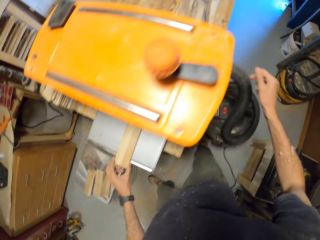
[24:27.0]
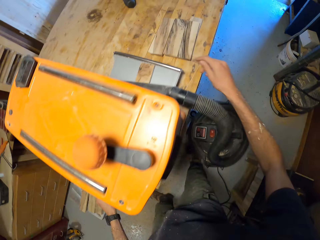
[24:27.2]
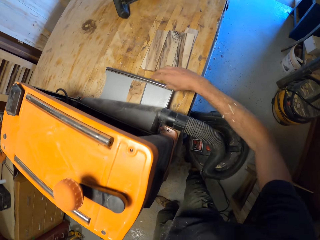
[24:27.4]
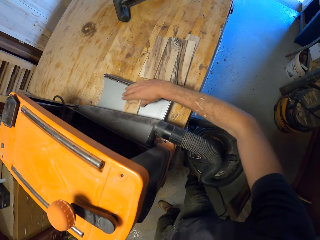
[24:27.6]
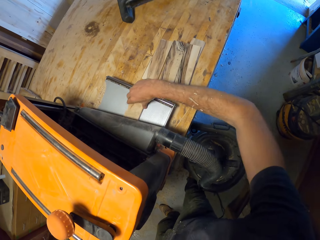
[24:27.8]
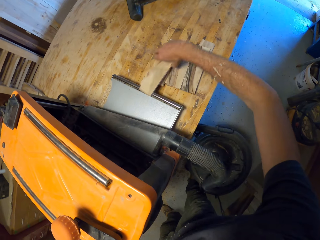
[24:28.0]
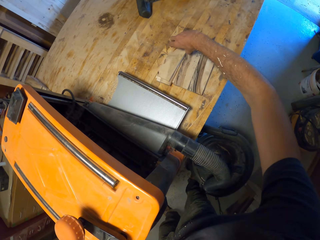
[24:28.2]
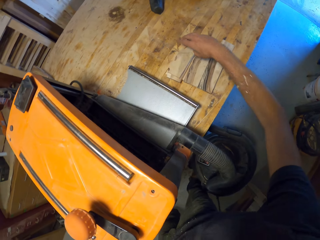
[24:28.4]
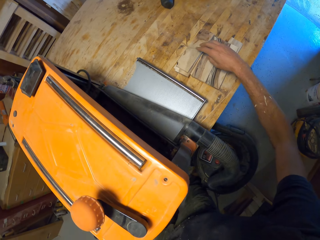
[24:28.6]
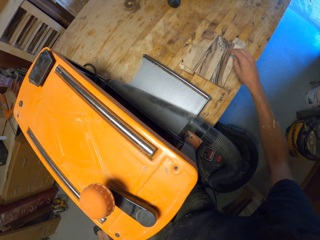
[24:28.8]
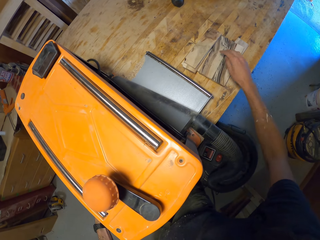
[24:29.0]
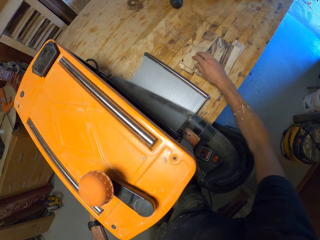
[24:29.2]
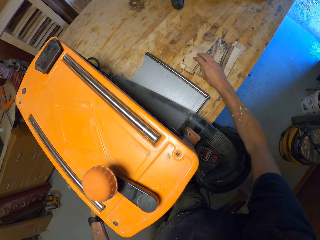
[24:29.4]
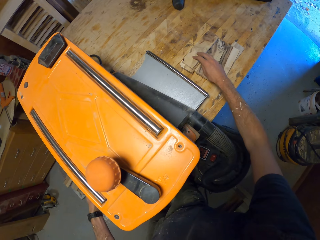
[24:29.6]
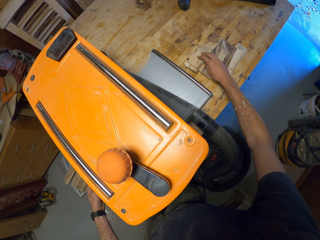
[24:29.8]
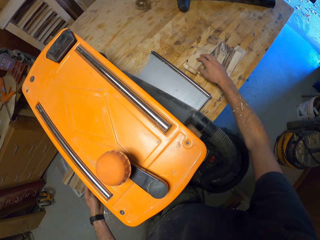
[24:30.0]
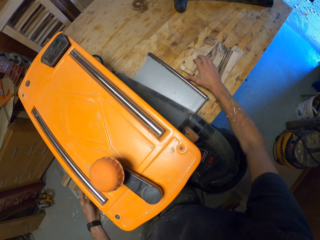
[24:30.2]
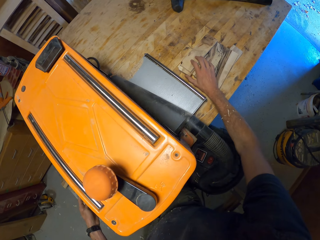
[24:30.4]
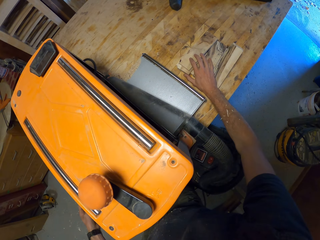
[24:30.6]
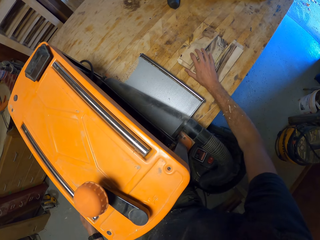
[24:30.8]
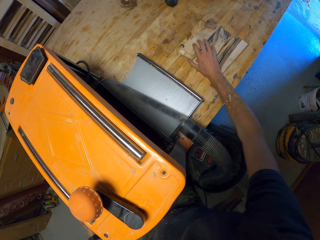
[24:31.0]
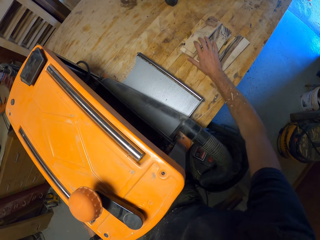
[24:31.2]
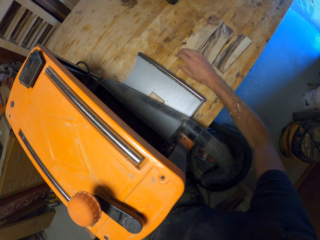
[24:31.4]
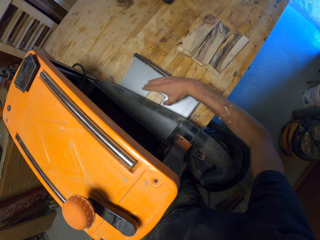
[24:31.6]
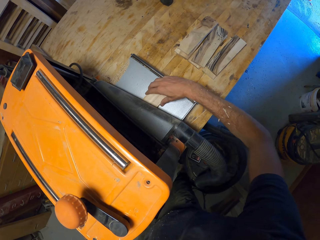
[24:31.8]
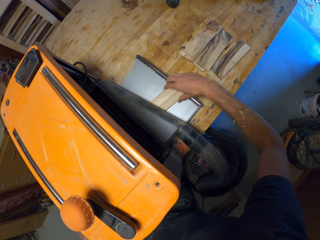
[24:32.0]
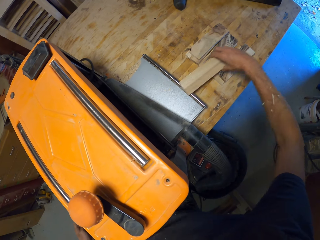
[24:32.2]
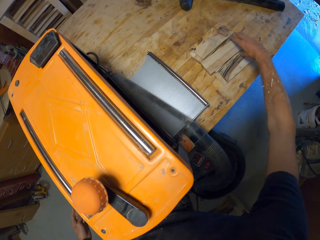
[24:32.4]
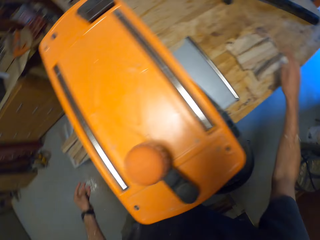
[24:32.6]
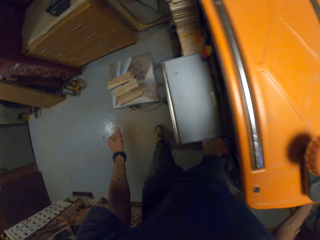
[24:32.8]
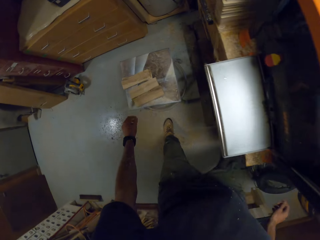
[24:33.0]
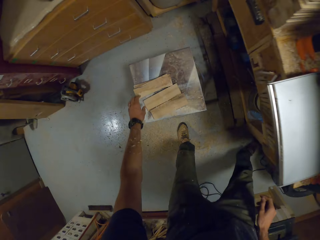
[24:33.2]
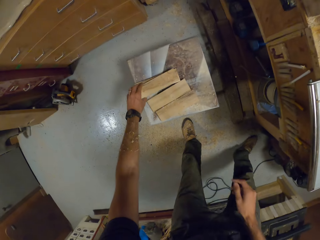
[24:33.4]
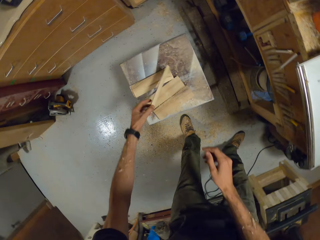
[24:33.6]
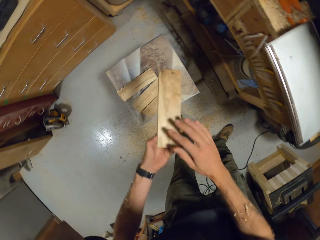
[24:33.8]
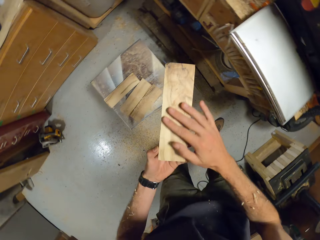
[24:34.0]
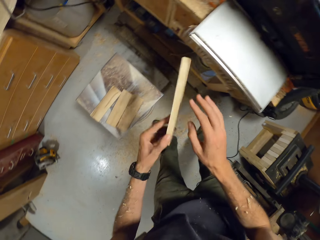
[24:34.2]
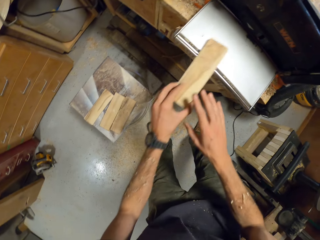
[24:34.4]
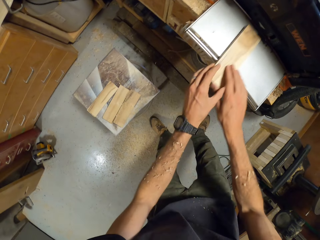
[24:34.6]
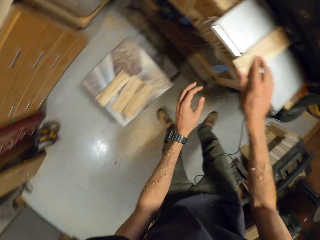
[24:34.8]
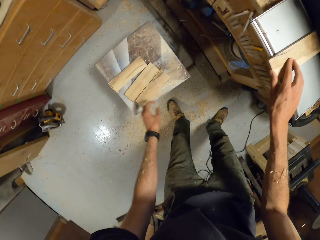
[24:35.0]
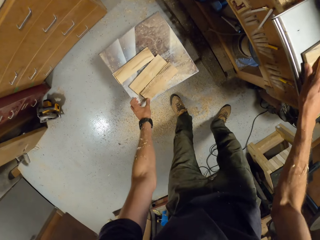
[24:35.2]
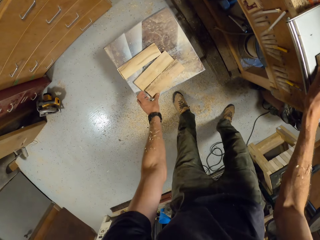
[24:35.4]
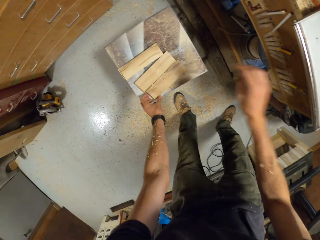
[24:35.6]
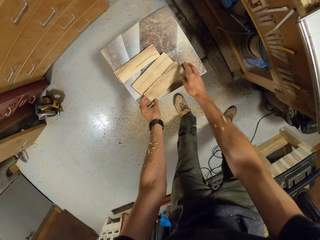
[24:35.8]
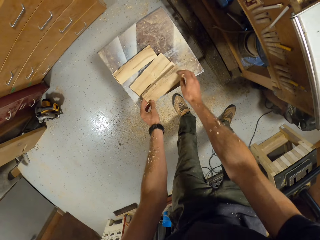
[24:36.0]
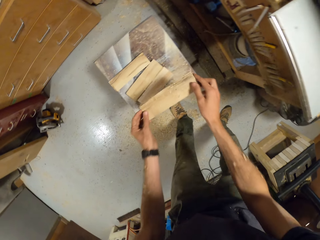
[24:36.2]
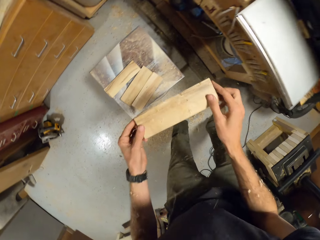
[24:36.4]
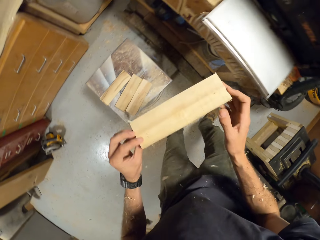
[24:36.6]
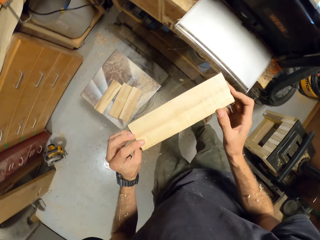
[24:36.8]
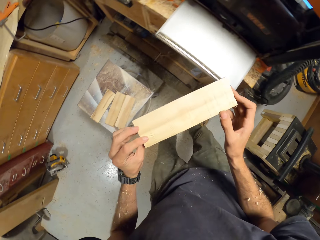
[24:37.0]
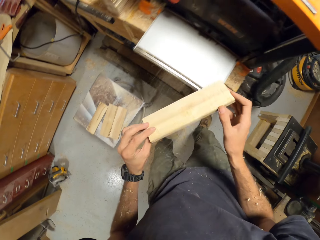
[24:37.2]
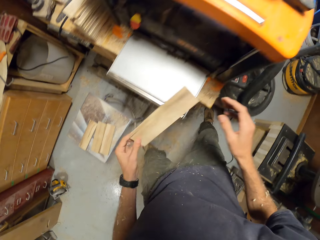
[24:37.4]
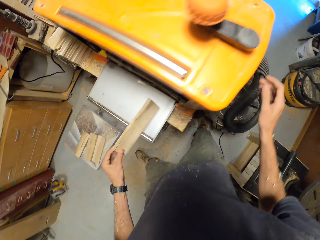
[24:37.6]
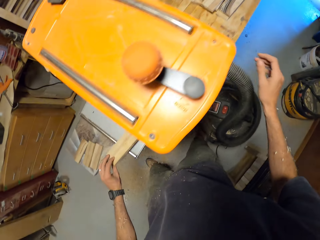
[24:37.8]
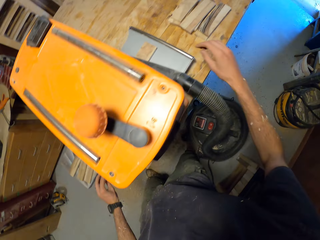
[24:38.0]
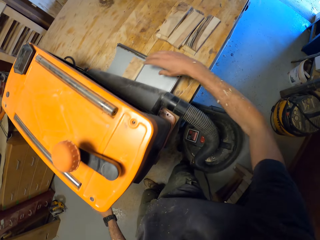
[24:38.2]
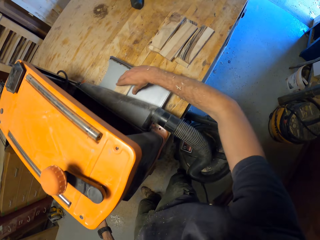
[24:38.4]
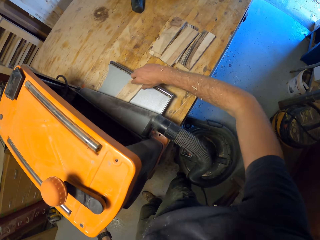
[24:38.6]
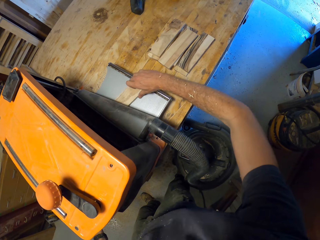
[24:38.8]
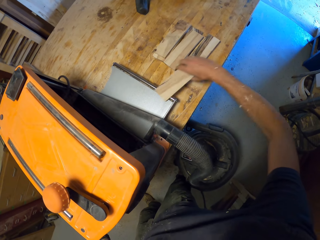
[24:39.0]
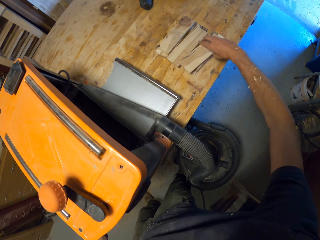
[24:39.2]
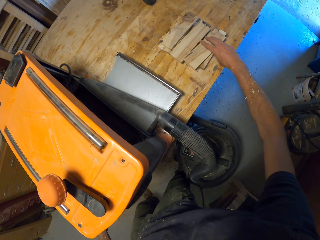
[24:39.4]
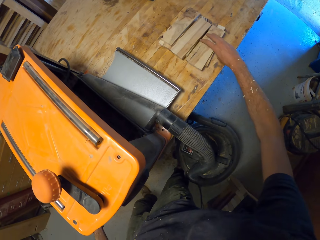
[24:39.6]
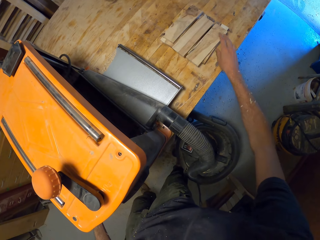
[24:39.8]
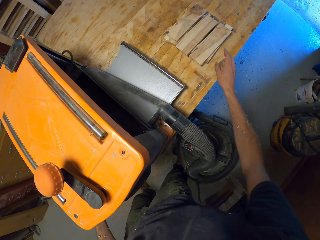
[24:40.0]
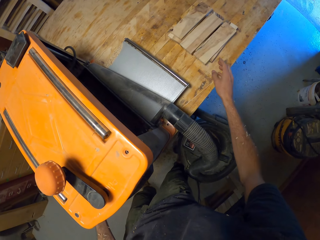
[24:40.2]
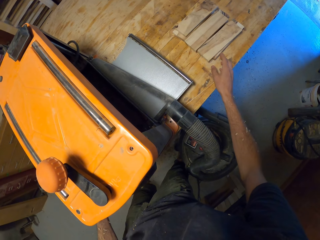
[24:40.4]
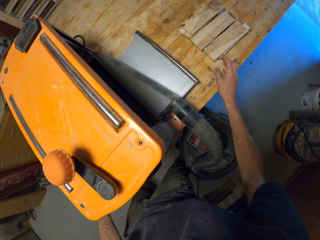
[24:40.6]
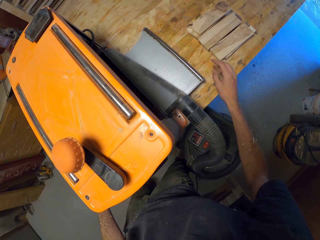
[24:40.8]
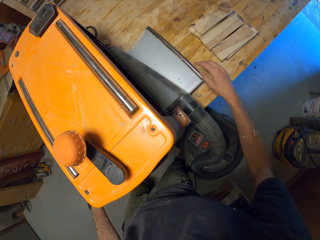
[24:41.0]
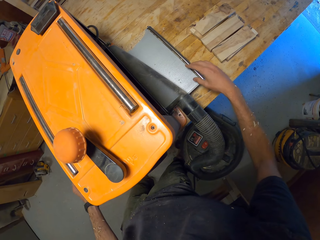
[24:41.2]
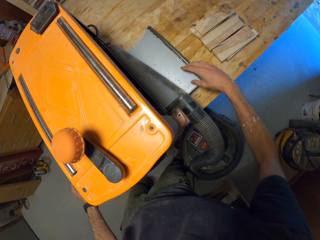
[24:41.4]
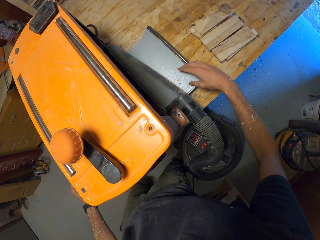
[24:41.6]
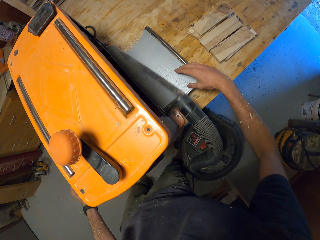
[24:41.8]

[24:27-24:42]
The camera wearer removes the plank from the electric planer's feed-out bed to the table with his right hand. He positions the wood aside, moves the wood and clutches the wood. He removes the plank from the electric planer's feed-out bed to the table with his right hand. He lays the wood aside. He picks another plank from the stool with his hands. He touches the wood on the other side. He pushes the wood through the thickness planer. He places the plank in his hands in the electric planer's feed bed. He picks another plank from the stool with his hands. He turns the wood. He places the plank in his hands in the electric planer's feed bed. He removes the plank from the electric planer's feed-out bed to the table with his right hand. He grips the wood and places the wood aside.

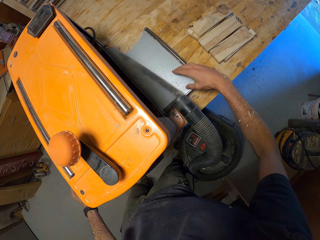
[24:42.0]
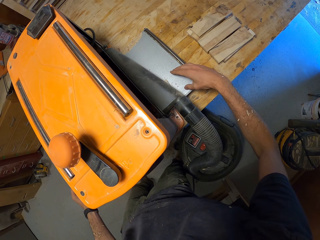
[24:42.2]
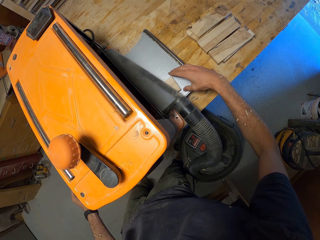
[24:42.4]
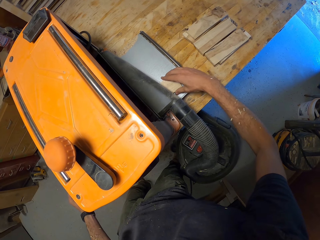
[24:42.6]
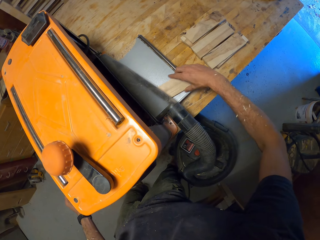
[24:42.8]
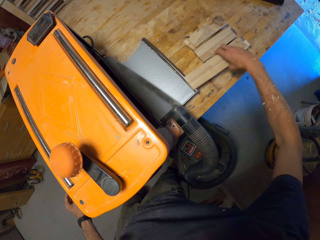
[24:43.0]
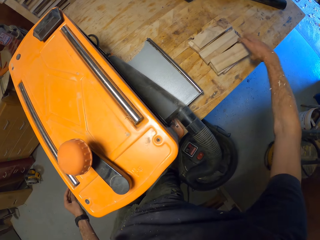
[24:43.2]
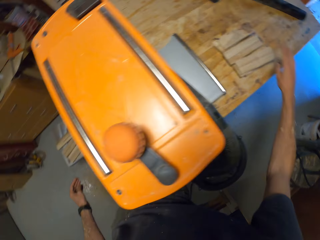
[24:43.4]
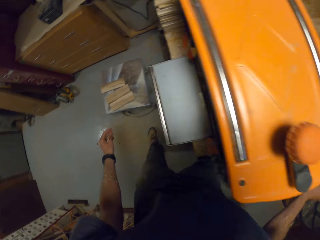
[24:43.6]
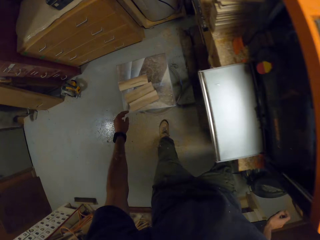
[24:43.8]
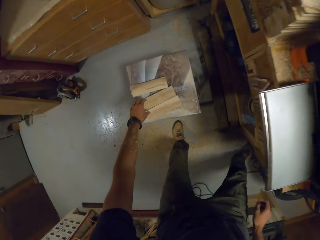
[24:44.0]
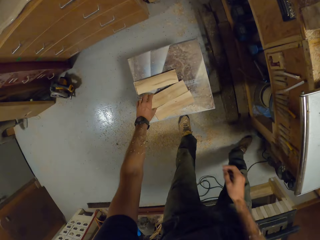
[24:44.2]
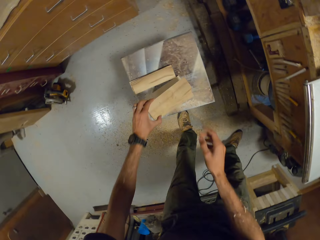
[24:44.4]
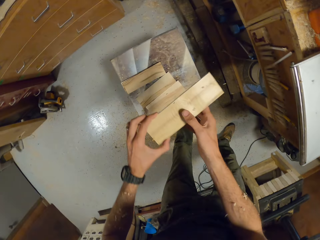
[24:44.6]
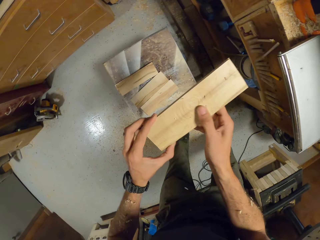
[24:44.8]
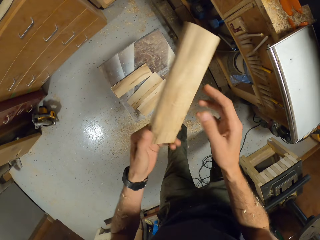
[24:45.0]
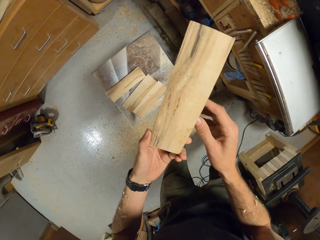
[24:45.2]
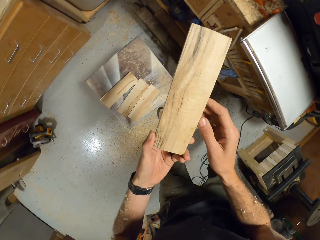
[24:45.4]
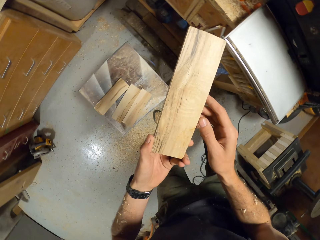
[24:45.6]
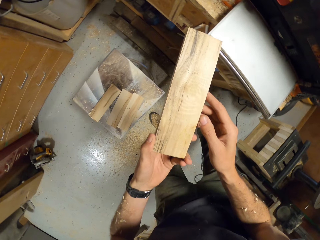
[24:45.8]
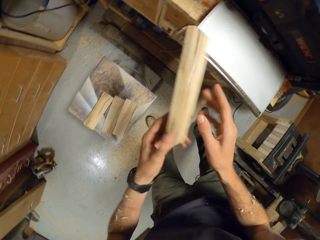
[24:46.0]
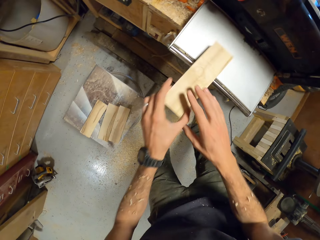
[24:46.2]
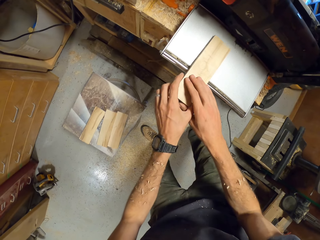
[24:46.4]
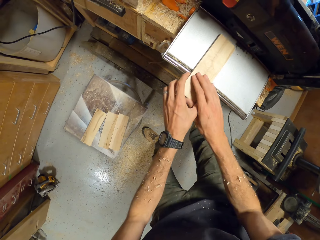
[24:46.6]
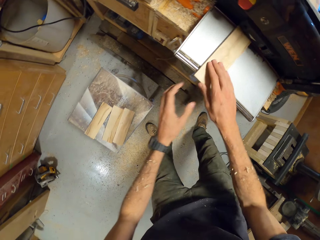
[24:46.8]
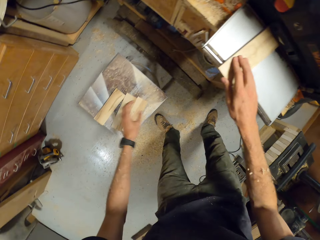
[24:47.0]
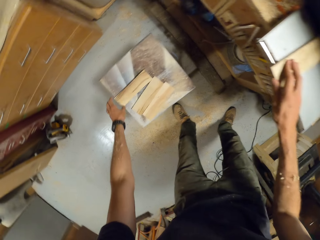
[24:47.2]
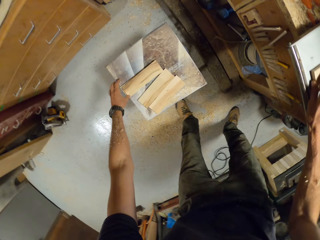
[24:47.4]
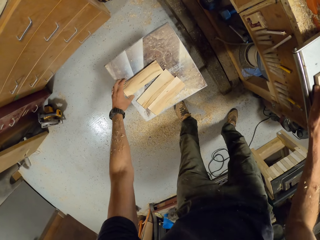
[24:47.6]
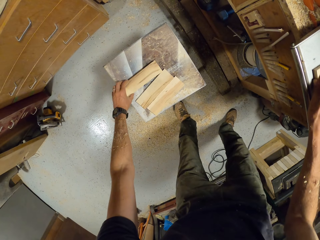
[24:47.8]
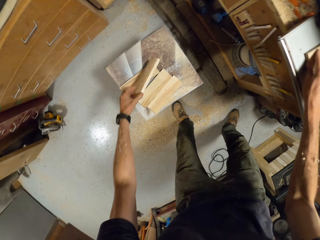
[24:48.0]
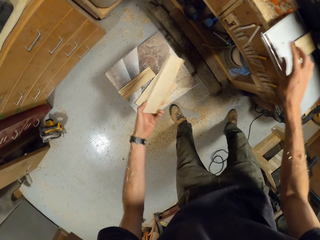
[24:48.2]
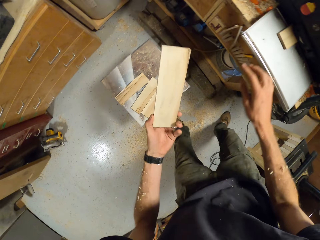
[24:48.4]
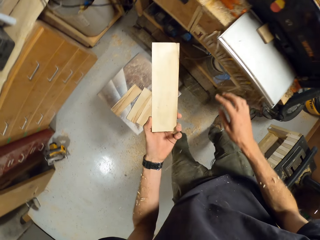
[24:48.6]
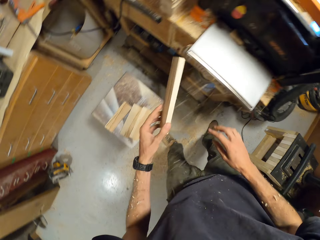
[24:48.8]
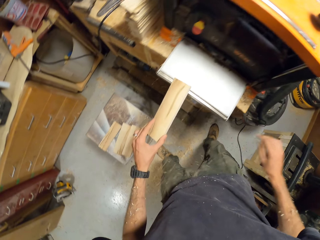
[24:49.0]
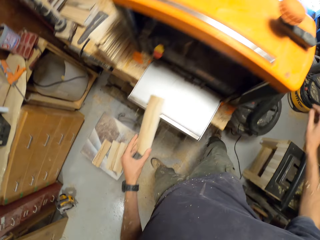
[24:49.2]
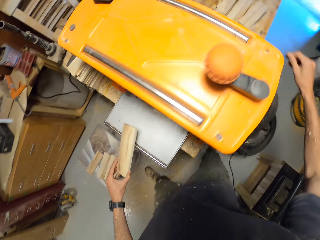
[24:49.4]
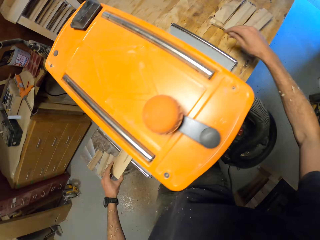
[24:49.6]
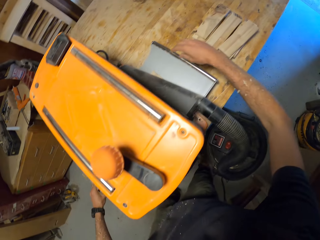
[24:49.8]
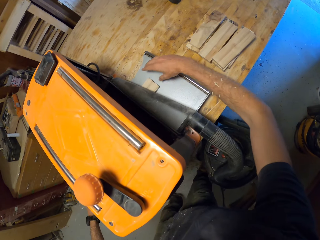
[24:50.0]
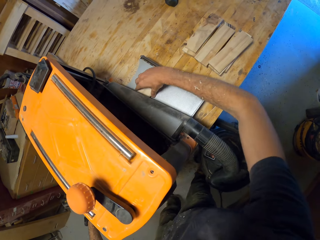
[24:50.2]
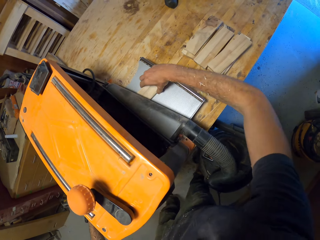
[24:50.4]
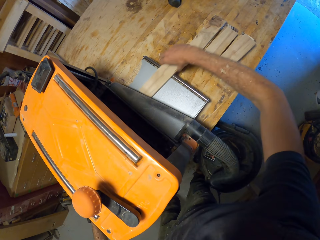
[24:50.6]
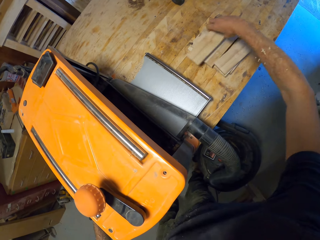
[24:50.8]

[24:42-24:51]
The camera wearer removes the plank from the electric planer's feed-out bed to the table with his right hand. He lays the wood aside. He picks another plank from the stool with his hands. He holds the wood with his right hand and turns the wood. He places the plank in his hands in the electric planer's feed bed. He picks another plank from the stool with his hands. He pushes the wood through the thickness planer and checks the wood. He places the plank in his hands in the electric planer's feed bed. He removes the plank from the electric planer's feed-out bed to the table with his right hand.
